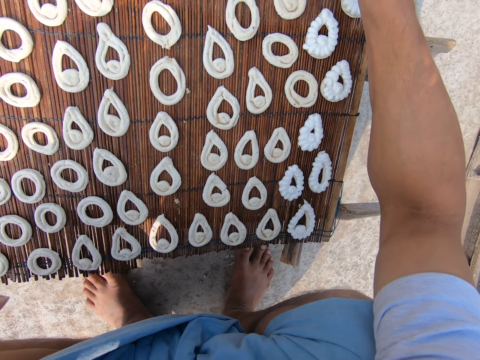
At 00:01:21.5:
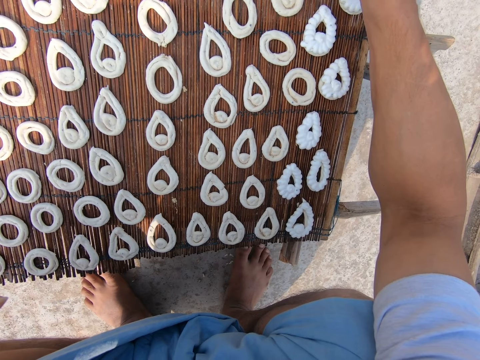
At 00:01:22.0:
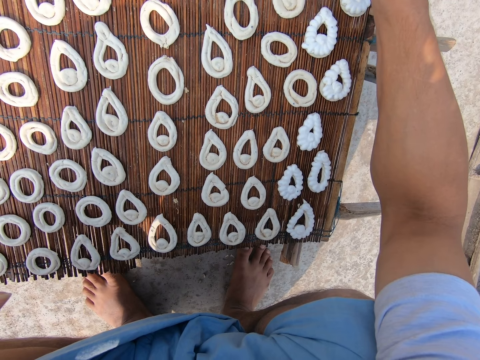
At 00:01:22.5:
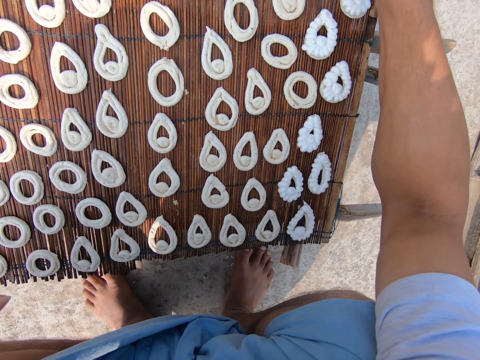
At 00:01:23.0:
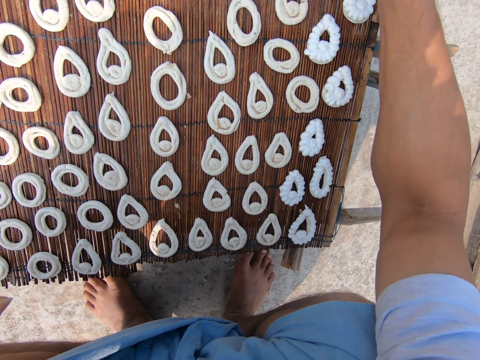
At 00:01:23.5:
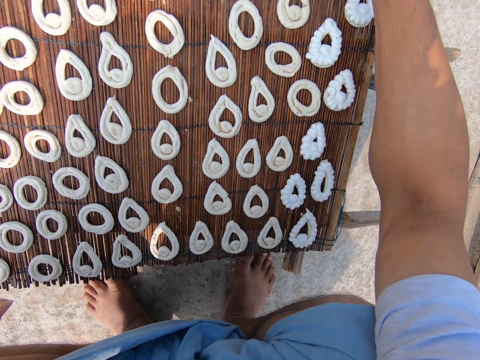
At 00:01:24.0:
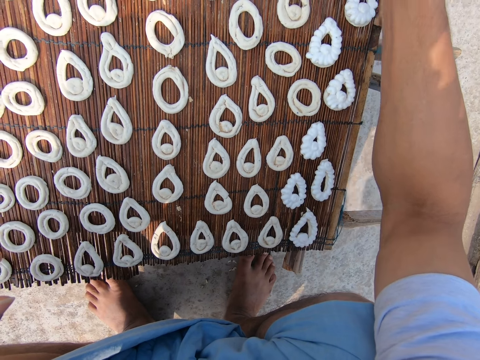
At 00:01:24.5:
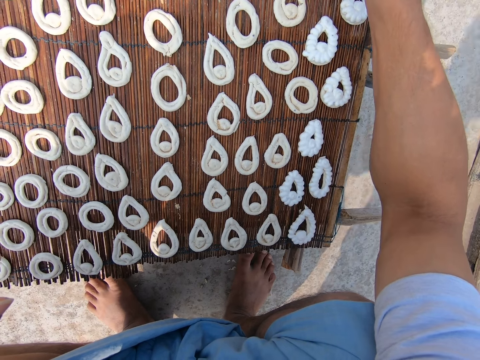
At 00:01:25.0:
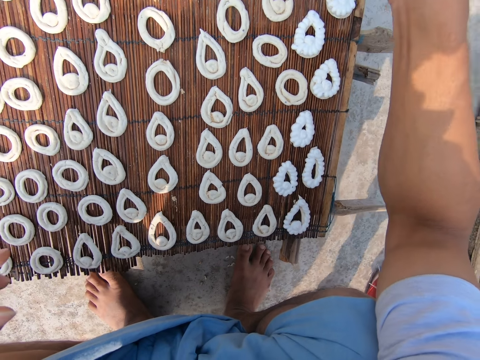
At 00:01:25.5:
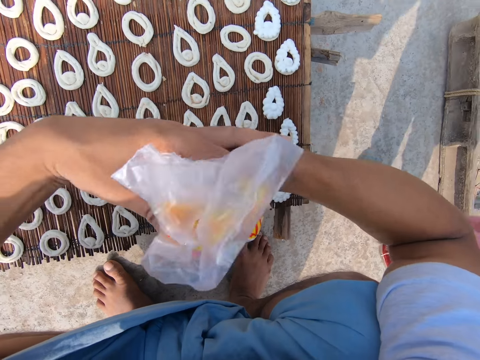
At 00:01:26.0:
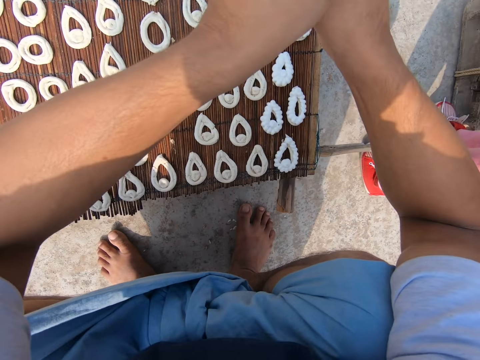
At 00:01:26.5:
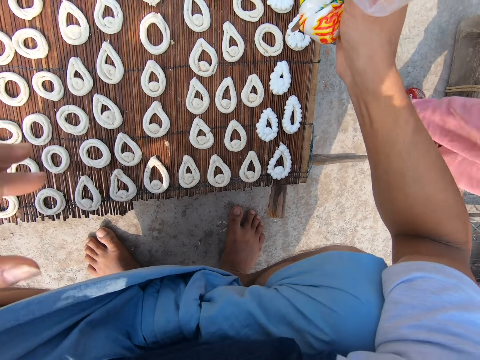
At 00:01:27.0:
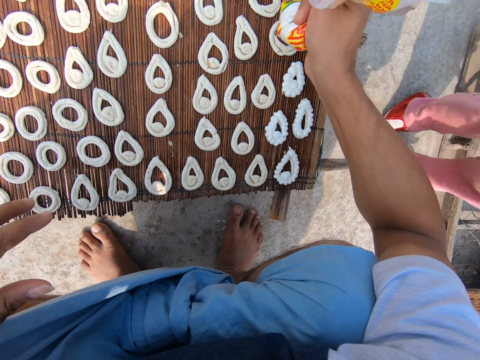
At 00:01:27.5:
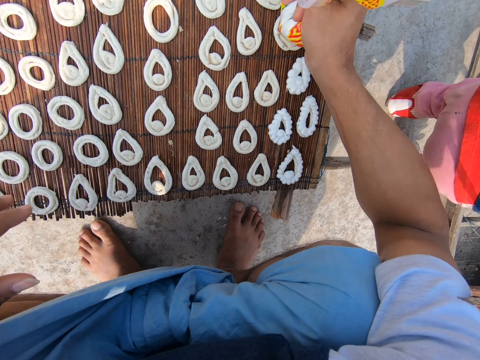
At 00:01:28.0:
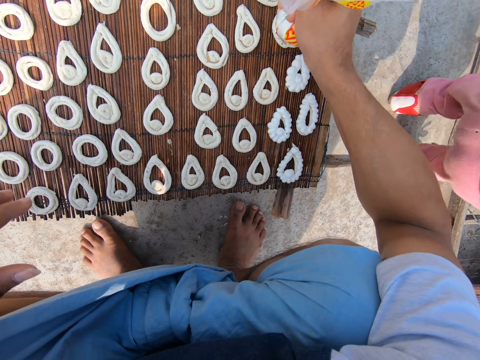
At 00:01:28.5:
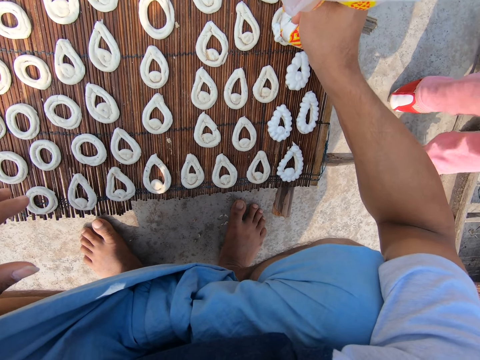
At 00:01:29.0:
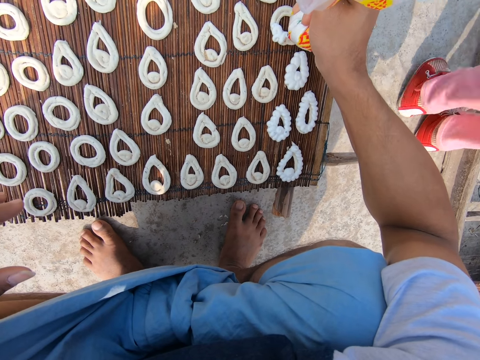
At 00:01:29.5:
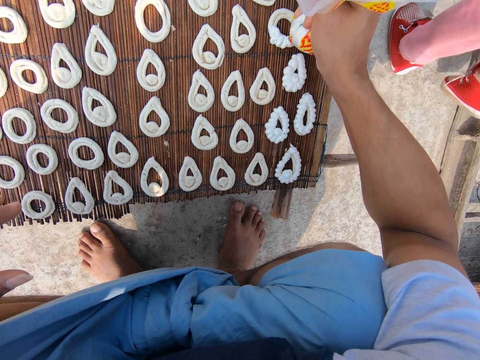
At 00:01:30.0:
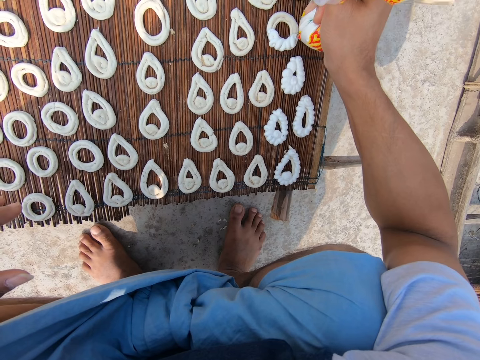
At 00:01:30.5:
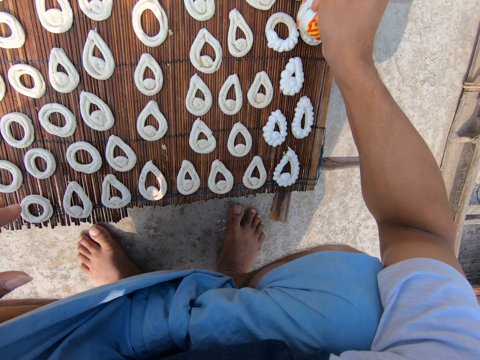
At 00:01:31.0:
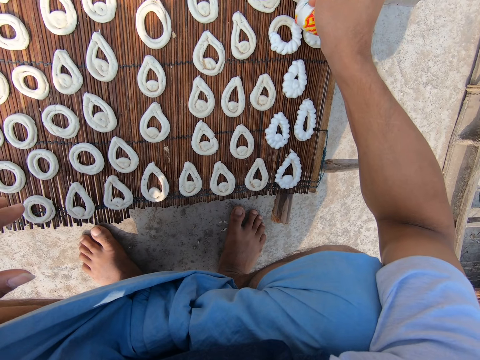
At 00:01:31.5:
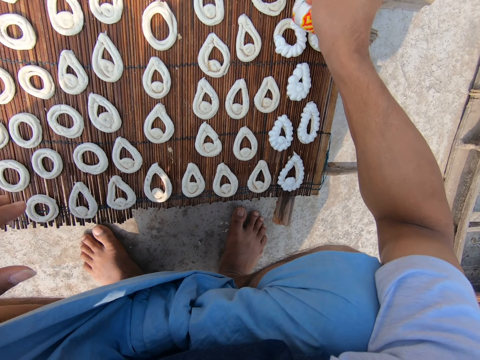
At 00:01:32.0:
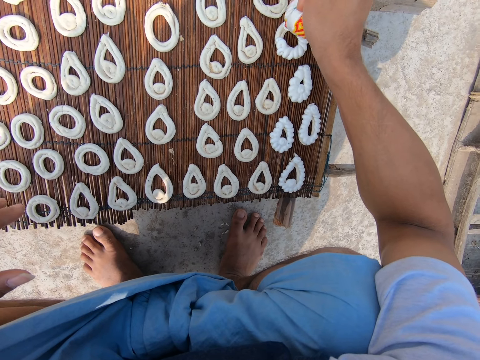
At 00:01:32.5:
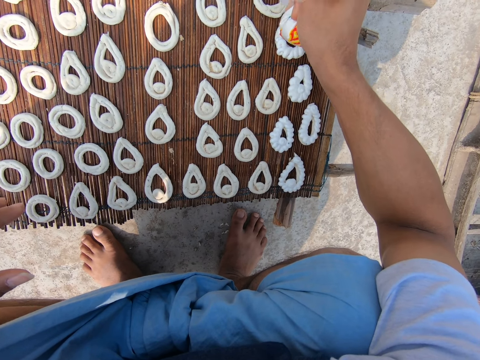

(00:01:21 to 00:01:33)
A baby walks past the camera wearer. The camera wearer tightens the bag of icing with his hands. He squeezes icing on the mat with the bag of icing in his right hand.

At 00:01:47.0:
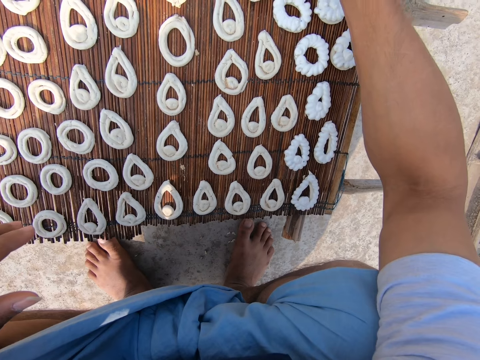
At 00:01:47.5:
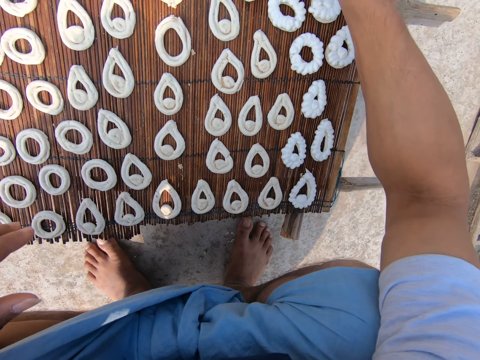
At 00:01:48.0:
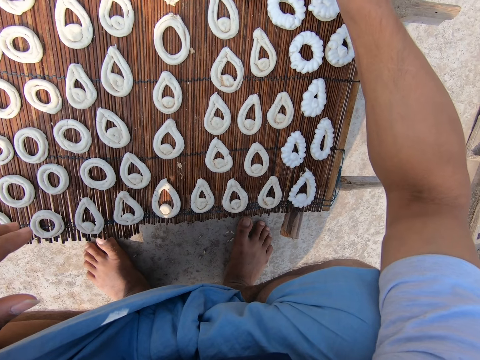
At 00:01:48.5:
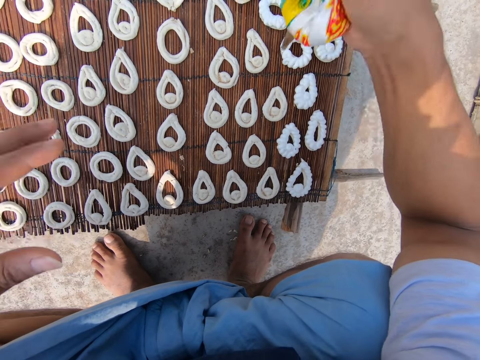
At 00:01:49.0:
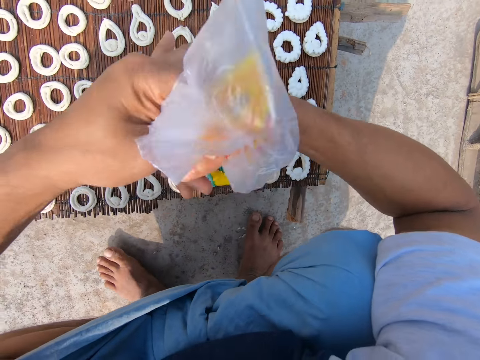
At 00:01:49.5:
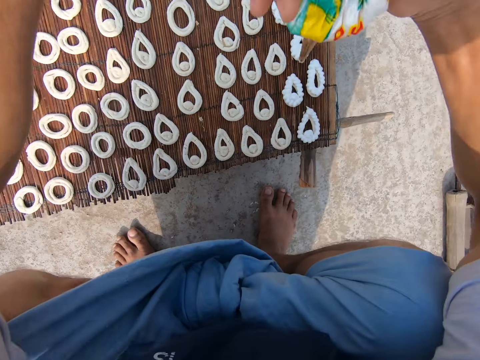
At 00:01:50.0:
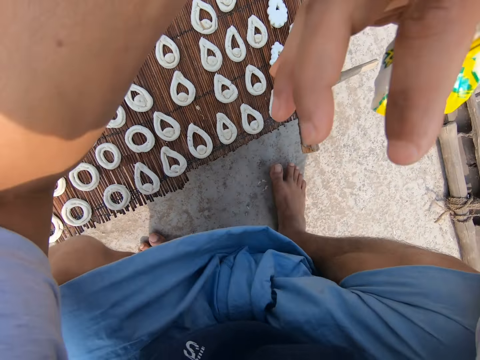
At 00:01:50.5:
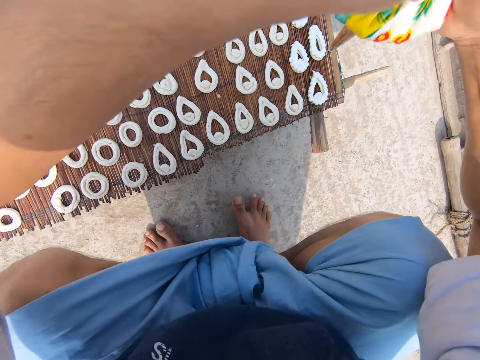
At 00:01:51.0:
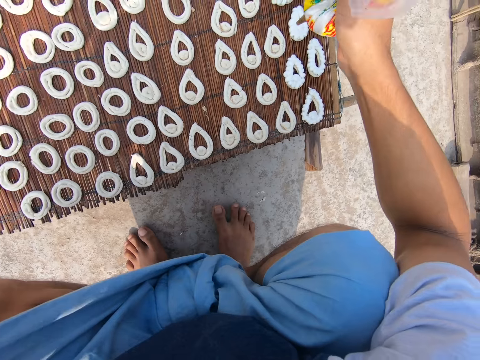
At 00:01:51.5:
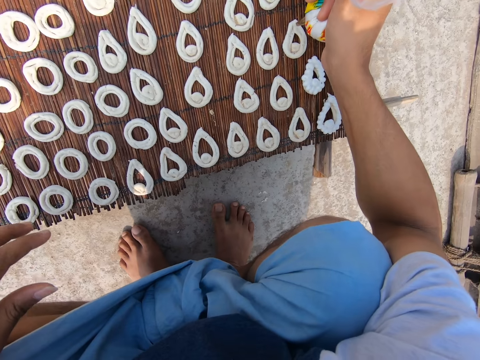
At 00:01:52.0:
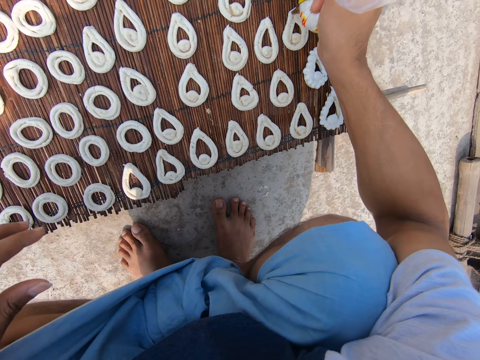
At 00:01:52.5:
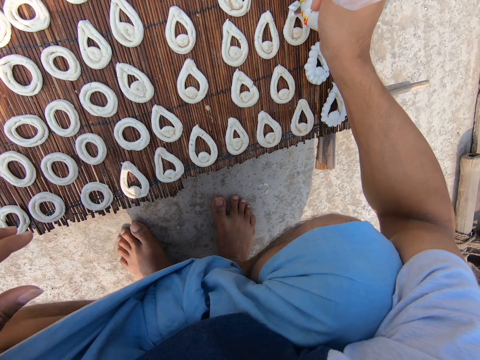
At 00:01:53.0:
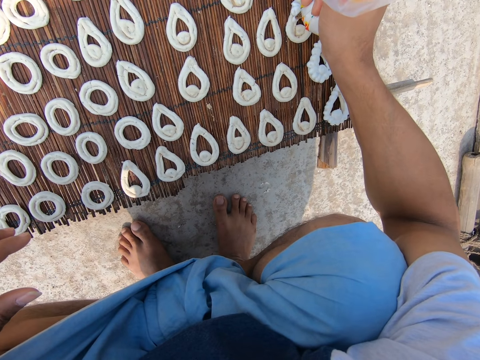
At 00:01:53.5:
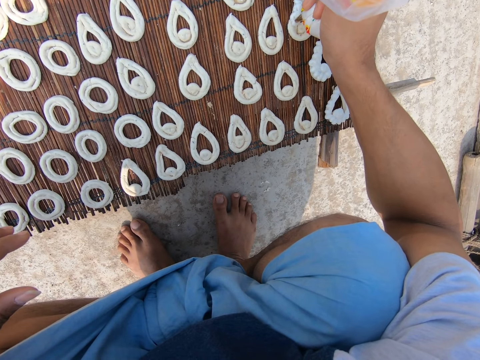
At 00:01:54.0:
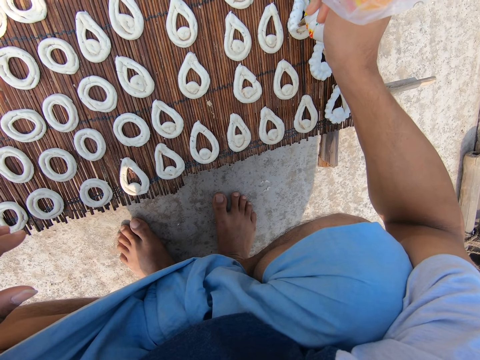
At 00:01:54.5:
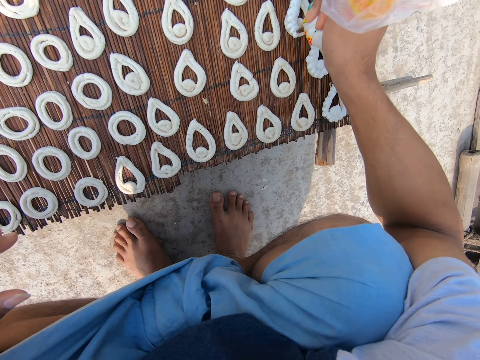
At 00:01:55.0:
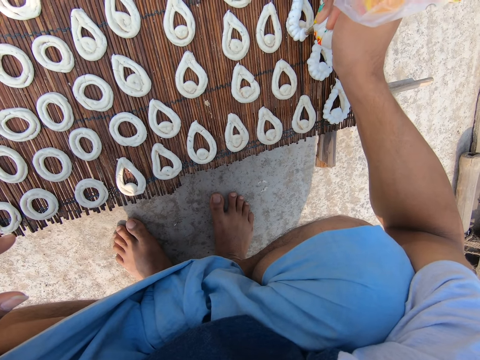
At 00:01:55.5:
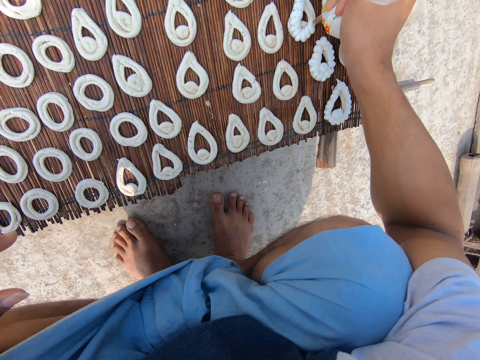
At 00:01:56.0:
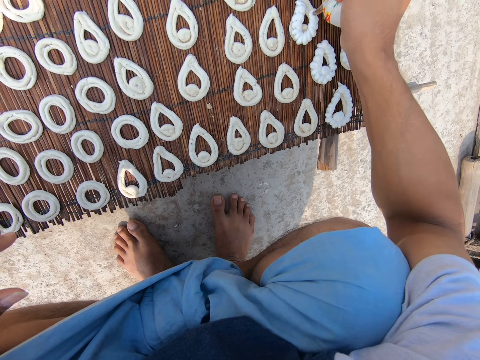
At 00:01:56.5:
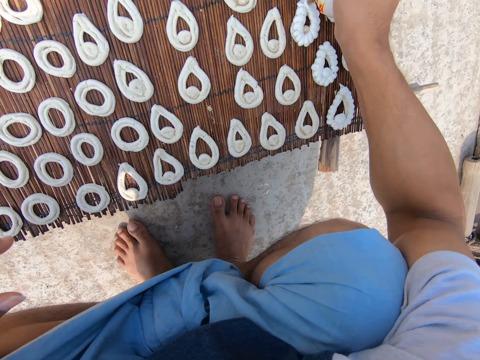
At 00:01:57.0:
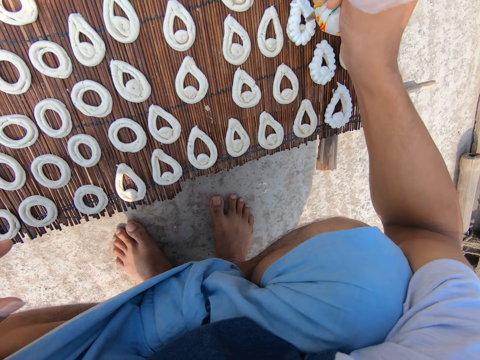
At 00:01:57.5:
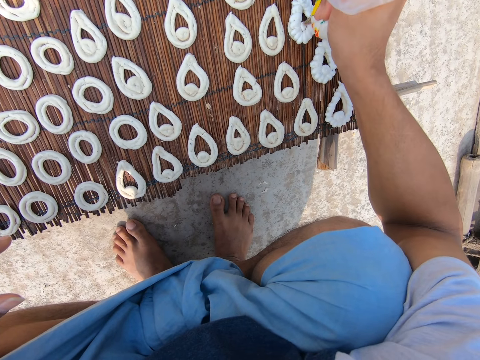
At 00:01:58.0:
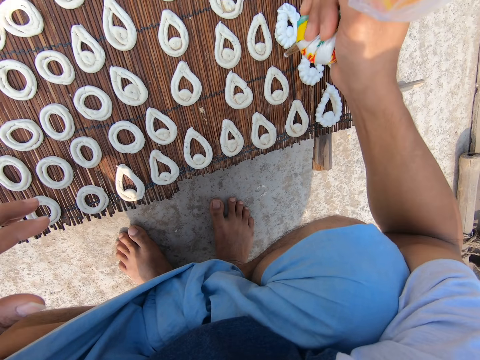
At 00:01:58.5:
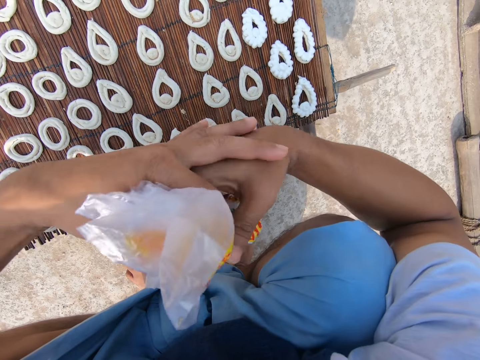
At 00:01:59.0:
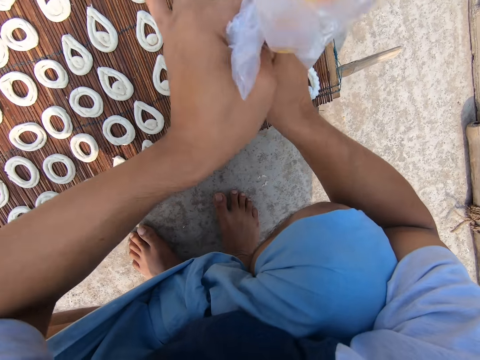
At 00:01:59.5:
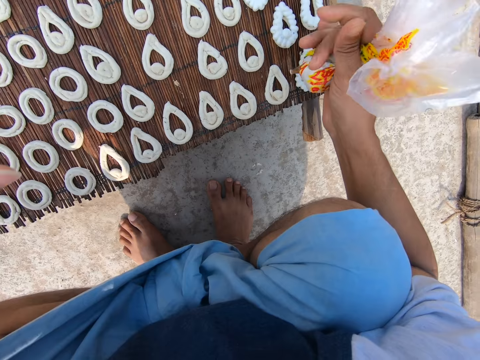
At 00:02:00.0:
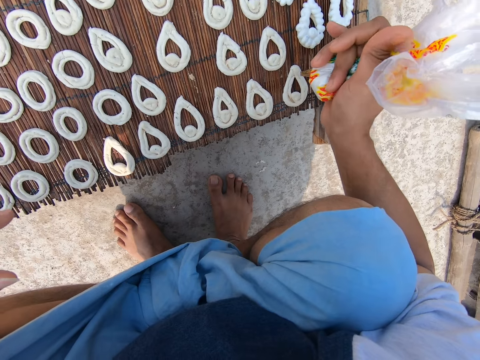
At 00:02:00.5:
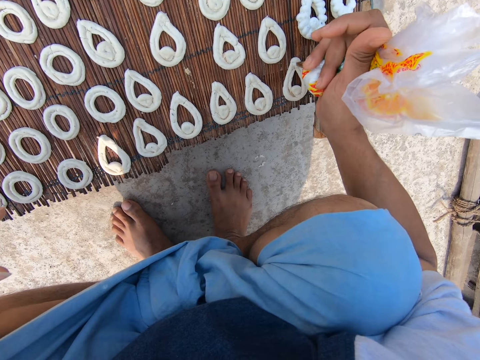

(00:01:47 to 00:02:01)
The camera wearer tightens the bag of icing with his hands. He moves around. He squeezes icing on the mat with the bag of icing in his right hand. He tightens the bag of icing with his hands. He squeezes icing on the mat with the bag of icing in his right hand.
